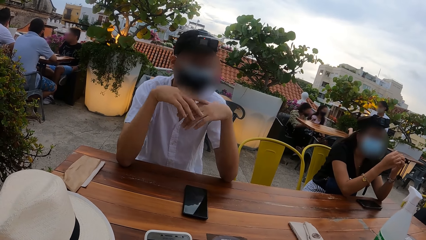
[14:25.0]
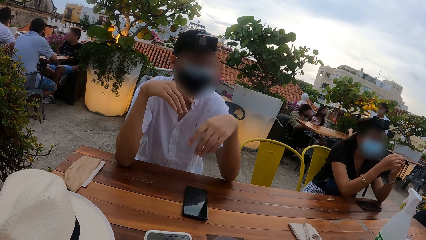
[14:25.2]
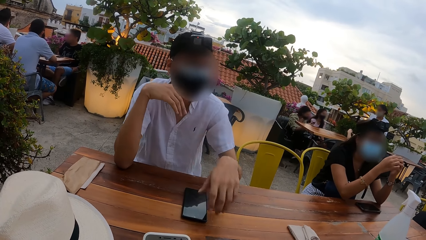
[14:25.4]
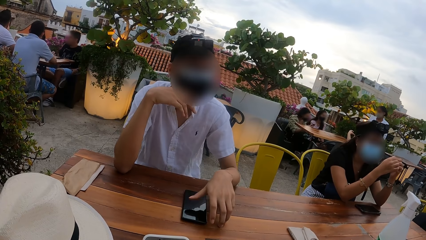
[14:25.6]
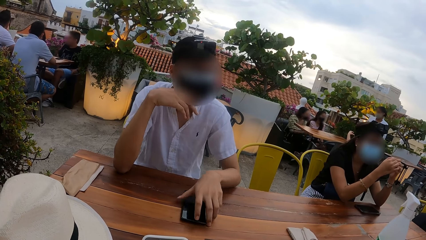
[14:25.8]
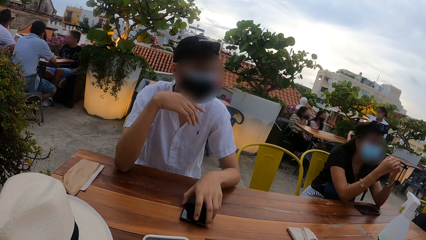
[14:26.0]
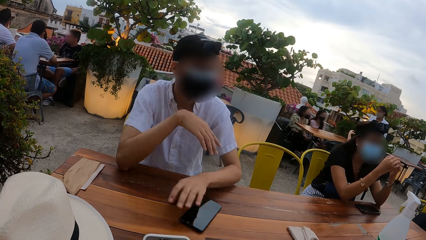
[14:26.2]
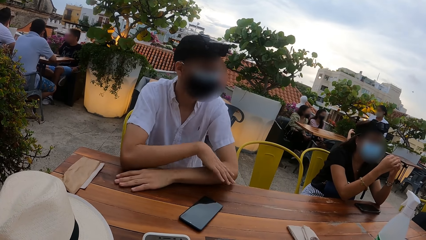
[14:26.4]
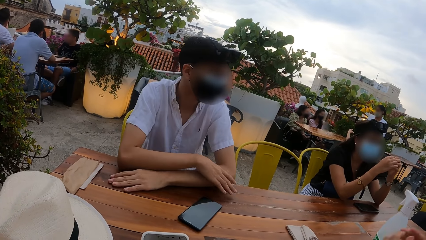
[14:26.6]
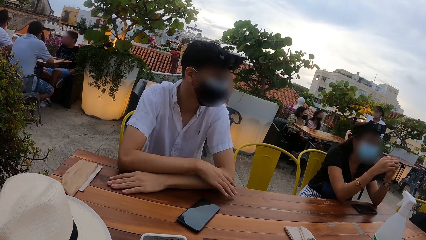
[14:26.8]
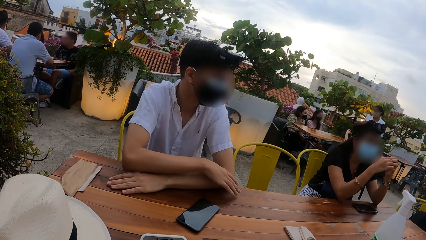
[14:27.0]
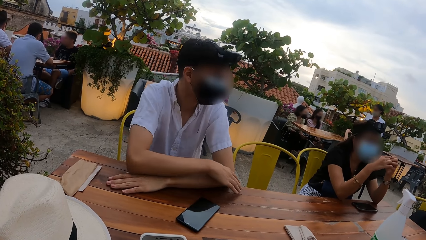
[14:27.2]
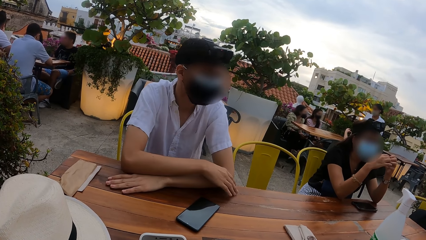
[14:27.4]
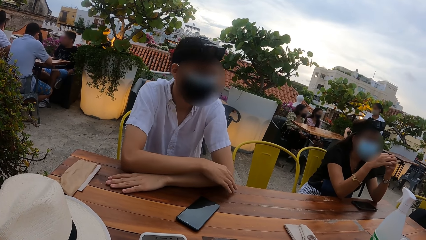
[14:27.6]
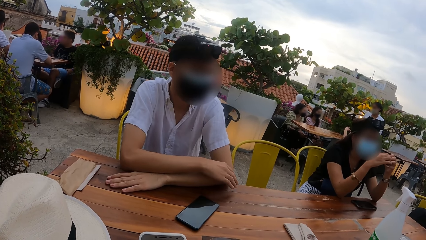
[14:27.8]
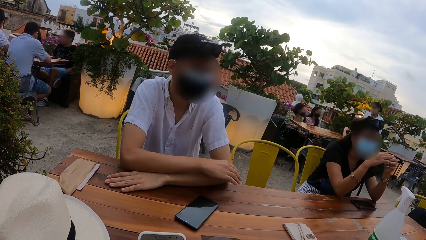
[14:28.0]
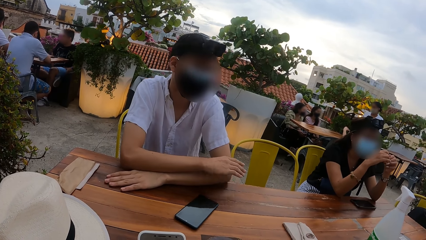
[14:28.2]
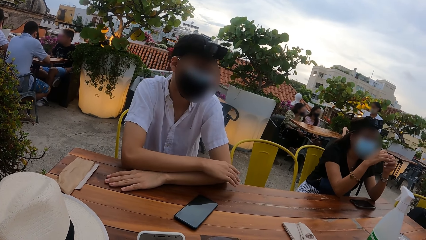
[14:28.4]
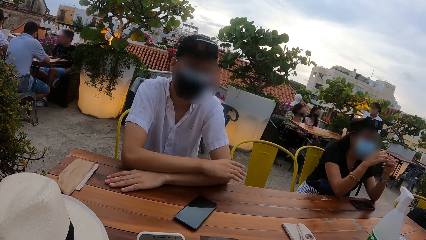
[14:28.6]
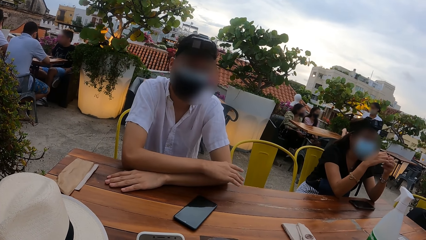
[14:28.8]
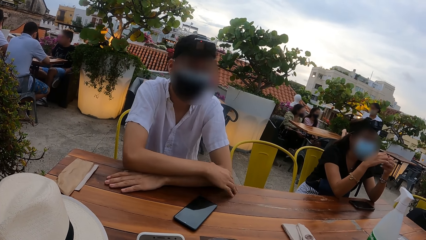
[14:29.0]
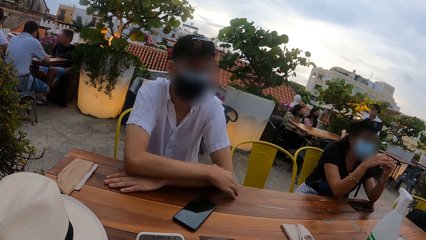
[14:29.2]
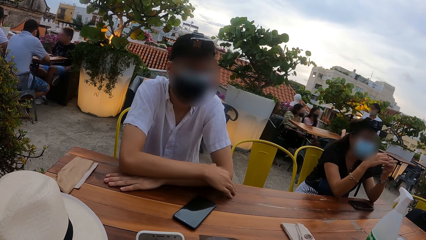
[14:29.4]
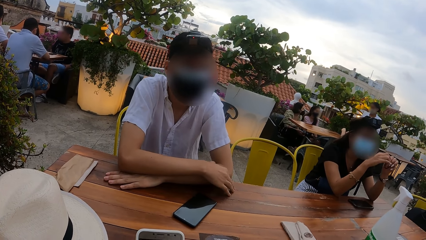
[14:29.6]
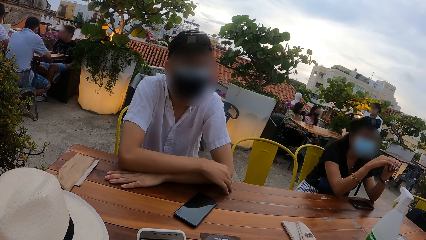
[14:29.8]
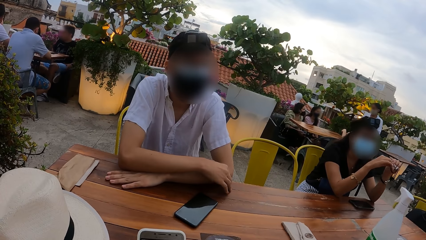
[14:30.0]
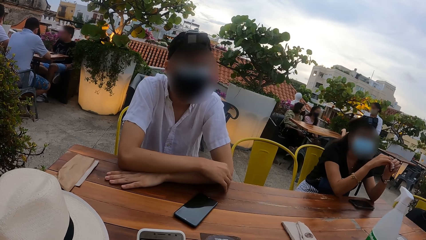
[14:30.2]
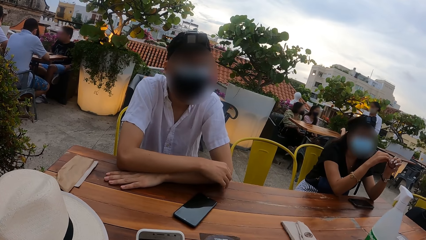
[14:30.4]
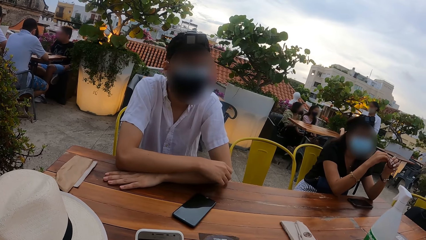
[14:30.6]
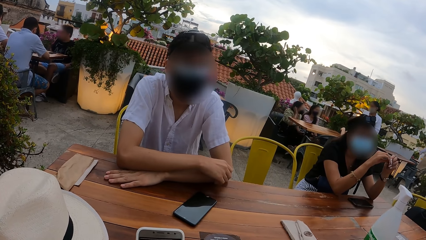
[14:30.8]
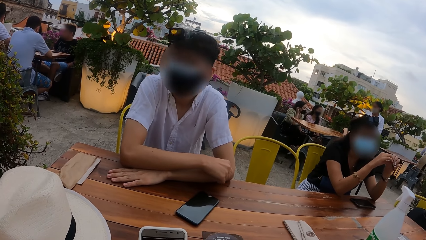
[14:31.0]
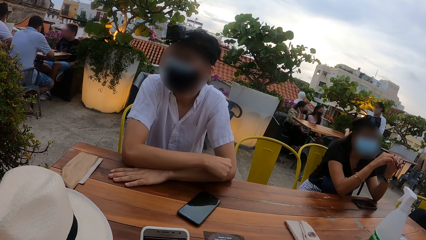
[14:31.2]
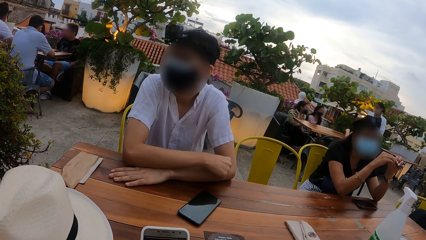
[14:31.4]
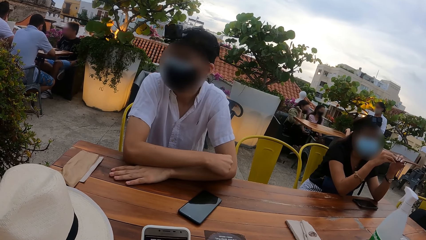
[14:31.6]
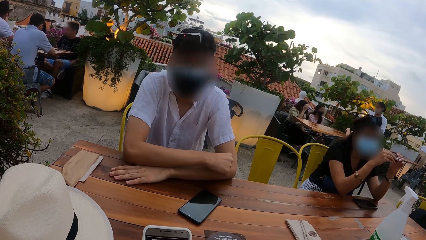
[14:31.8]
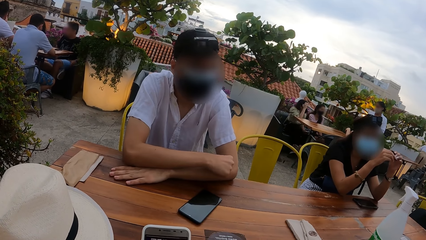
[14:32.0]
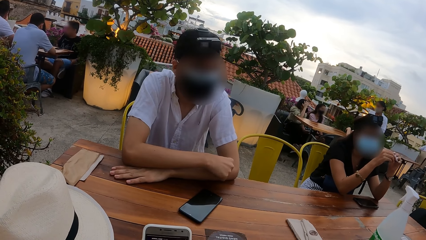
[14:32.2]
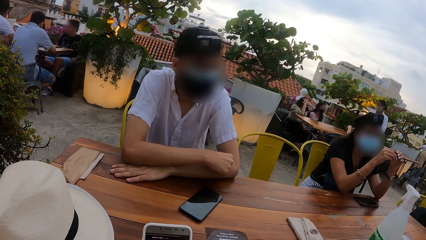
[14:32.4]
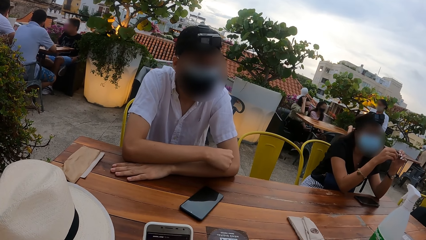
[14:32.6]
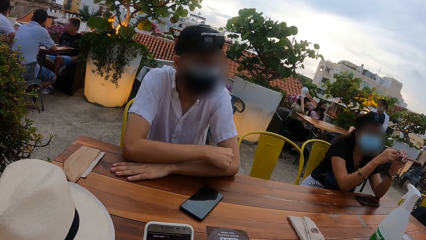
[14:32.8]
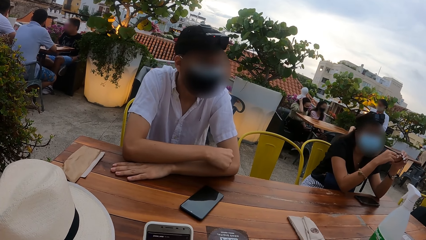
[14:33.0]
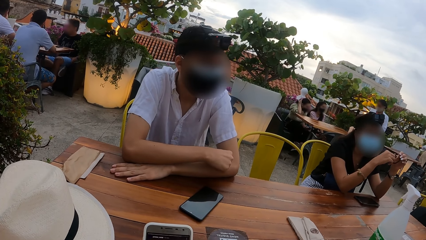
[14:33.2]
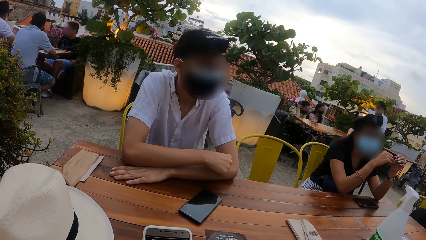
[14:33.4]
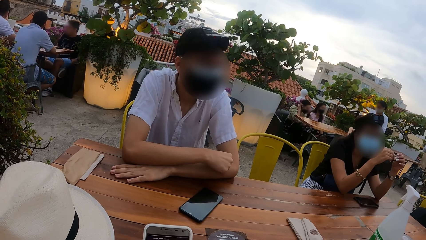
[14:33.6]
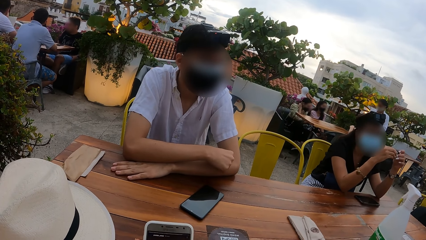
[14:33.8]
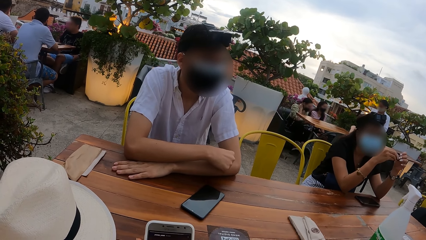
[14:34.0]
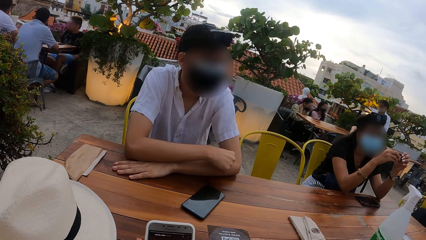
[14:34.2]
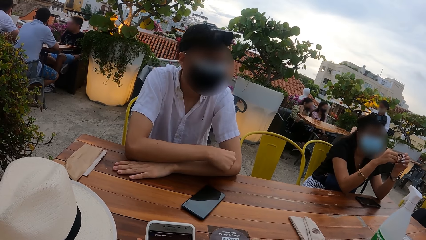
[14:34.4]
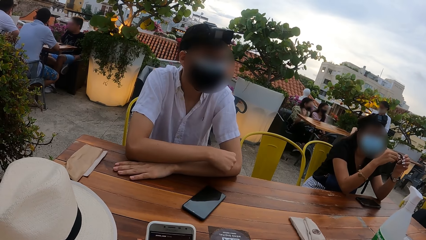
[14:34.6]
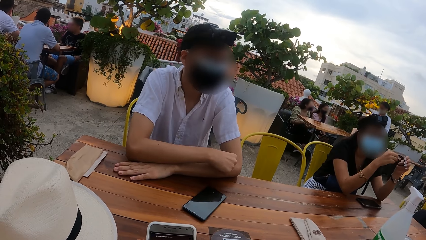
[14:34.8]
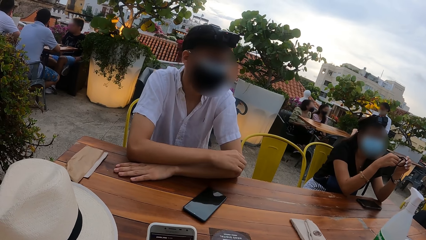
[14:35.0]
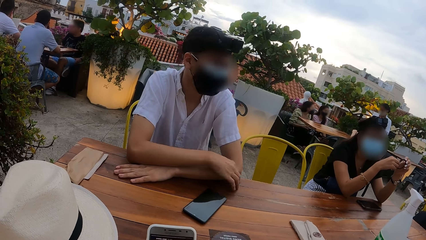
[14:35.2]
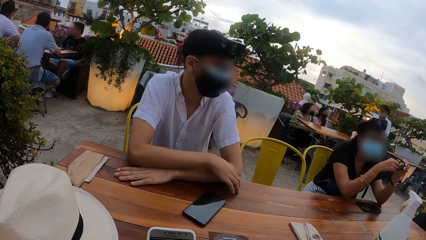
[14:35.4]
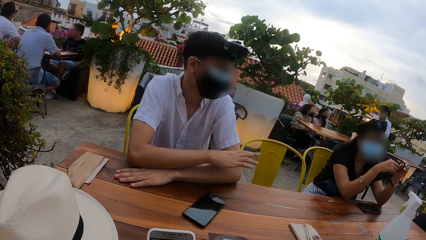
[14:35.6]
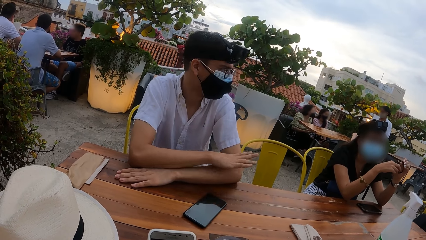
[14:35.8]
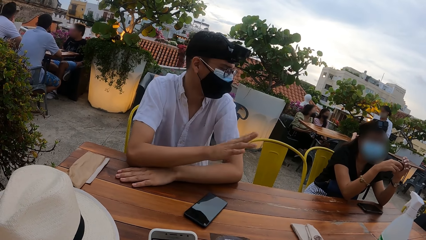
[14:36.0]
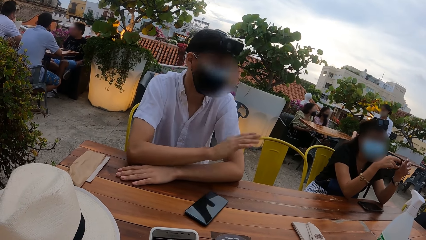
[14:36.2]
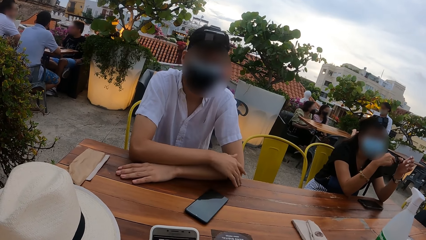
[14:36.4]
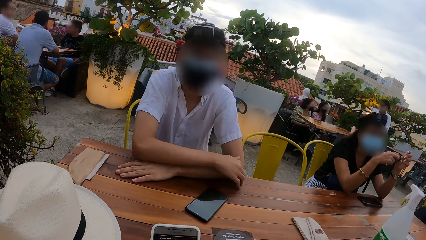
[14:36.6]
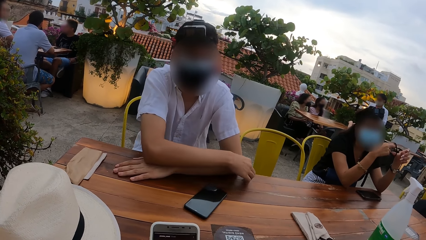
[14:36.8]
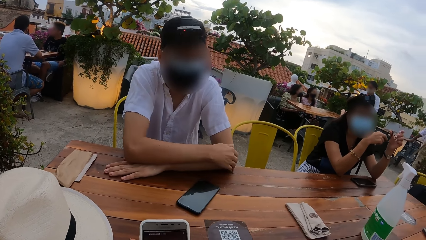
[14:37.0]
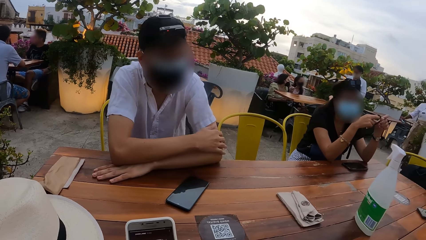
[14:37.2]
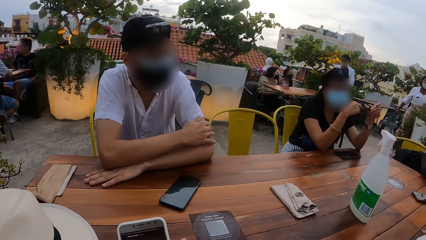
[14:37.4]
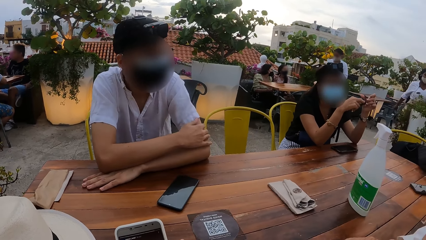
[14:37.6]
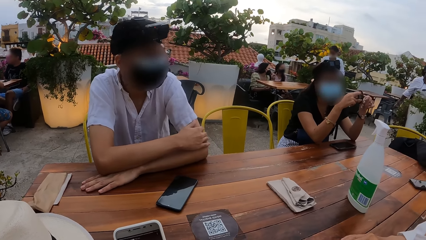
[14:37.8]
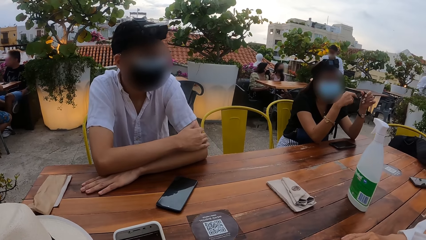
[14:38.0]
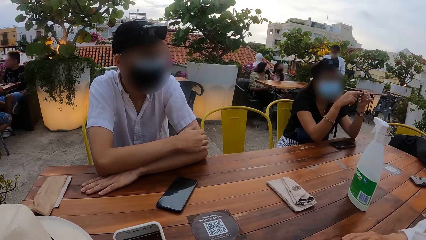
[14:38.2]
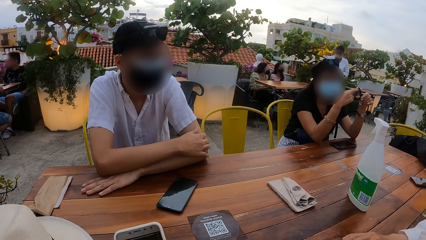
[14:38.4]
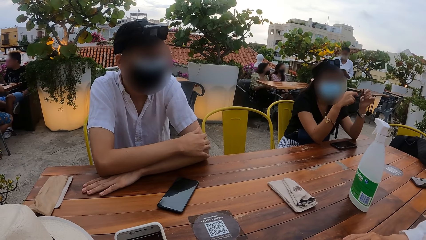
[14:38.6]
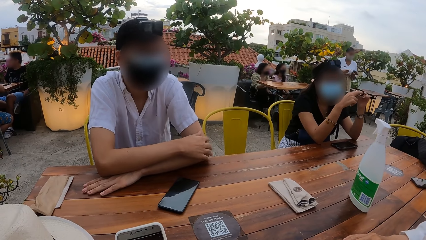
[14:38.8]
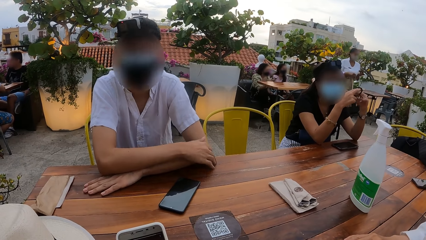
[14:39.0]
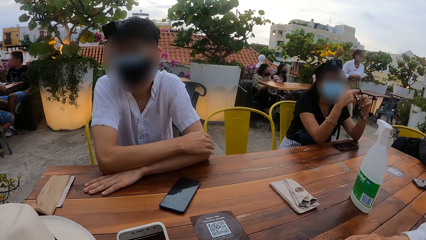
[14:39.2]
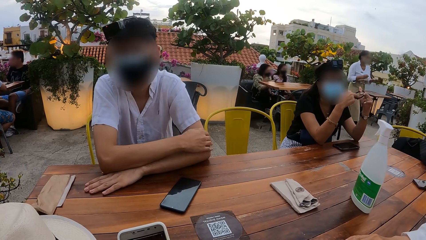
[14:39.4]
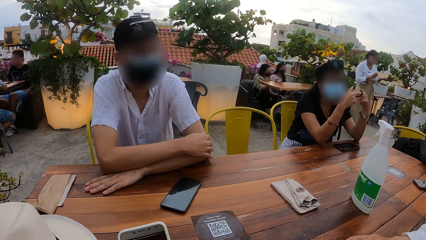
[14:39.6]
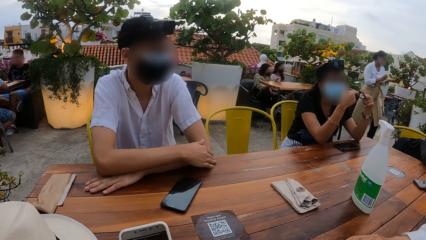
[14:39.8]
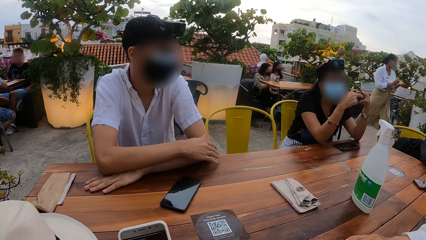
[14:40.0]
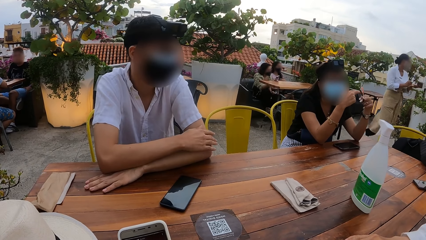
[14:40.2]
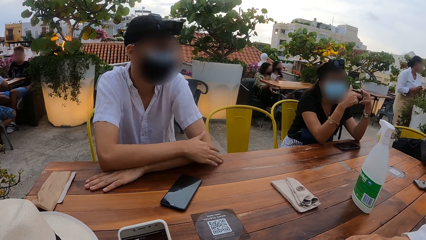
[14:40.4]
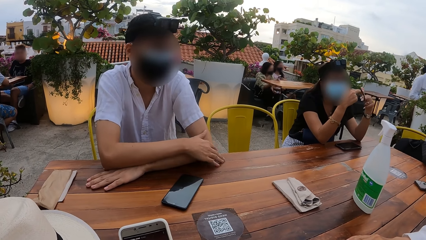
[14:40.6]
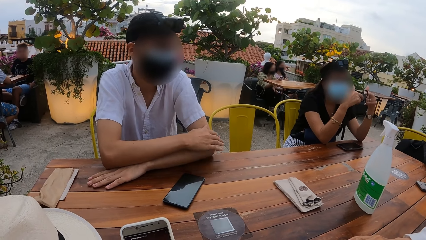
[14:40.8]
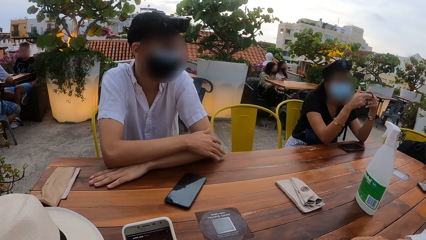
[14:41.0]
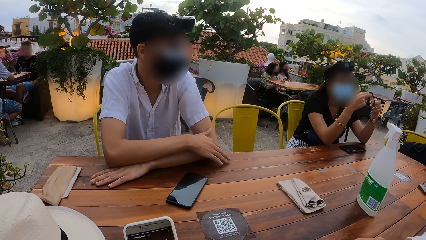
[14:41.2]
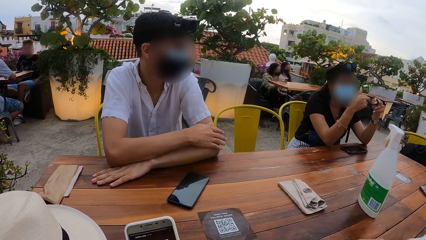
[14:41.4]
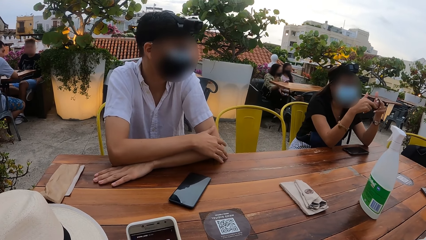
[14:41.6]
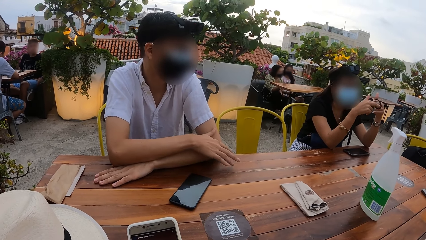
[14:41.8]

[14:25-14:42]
The man touches the phone on the table with his left hand. The man places his left hand on the table and places his right hand on his left hand. The man touches his left arm with his right hand.
